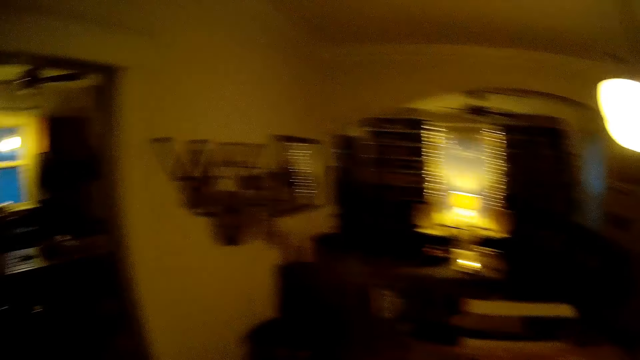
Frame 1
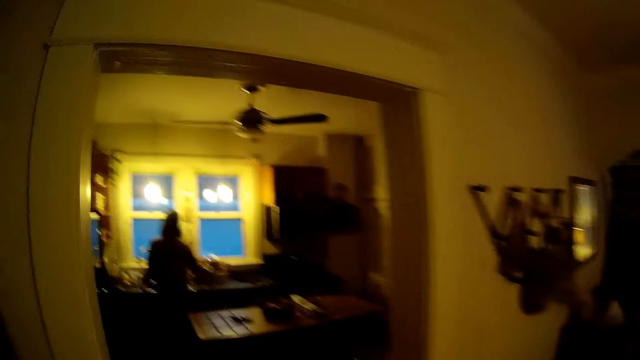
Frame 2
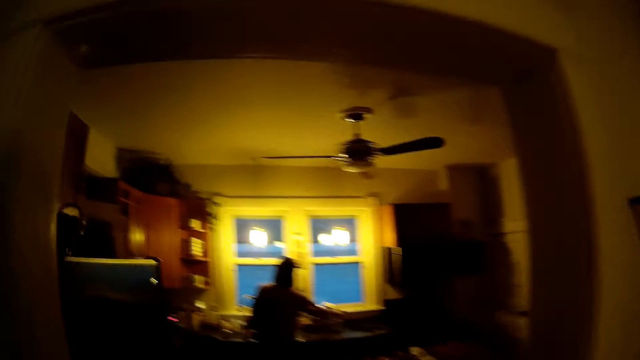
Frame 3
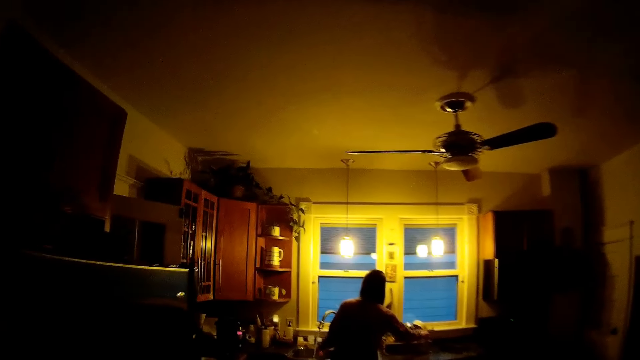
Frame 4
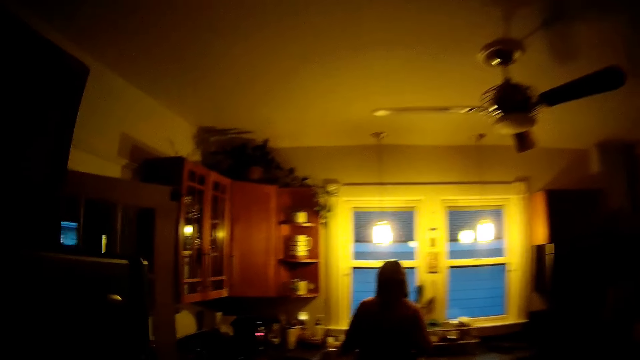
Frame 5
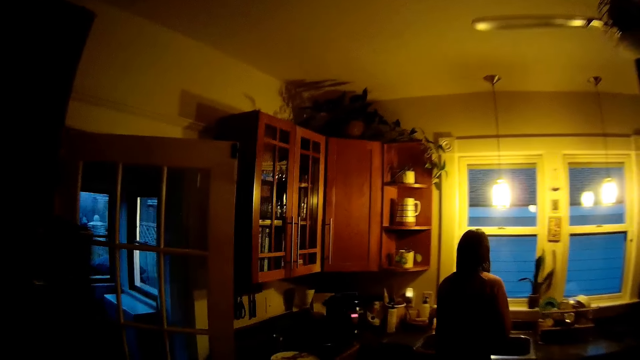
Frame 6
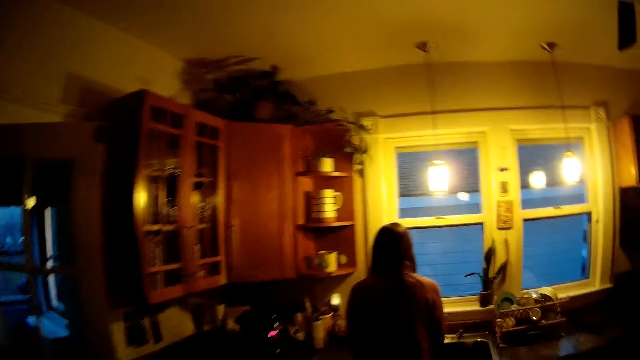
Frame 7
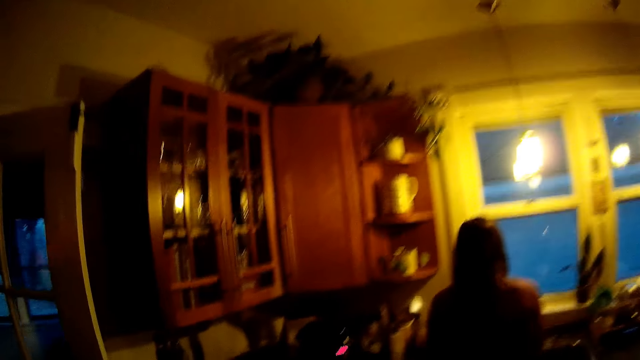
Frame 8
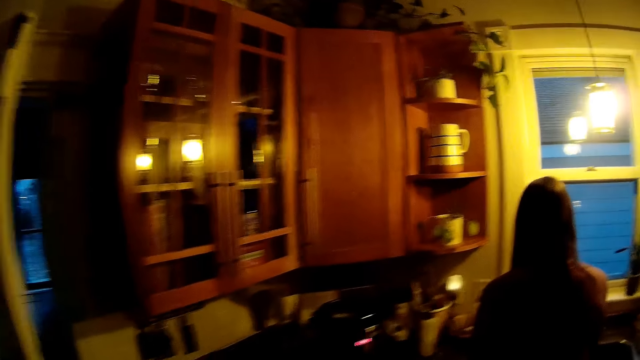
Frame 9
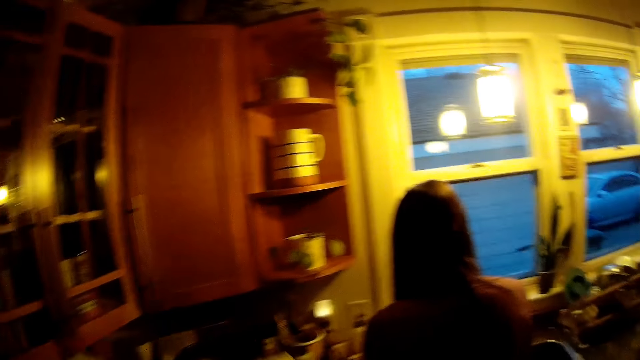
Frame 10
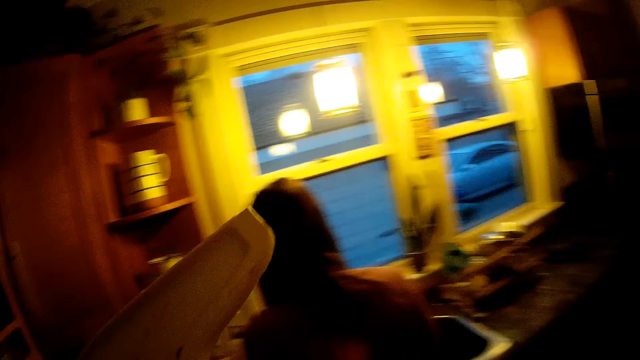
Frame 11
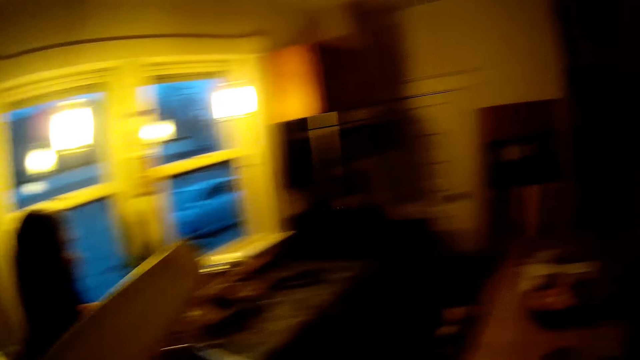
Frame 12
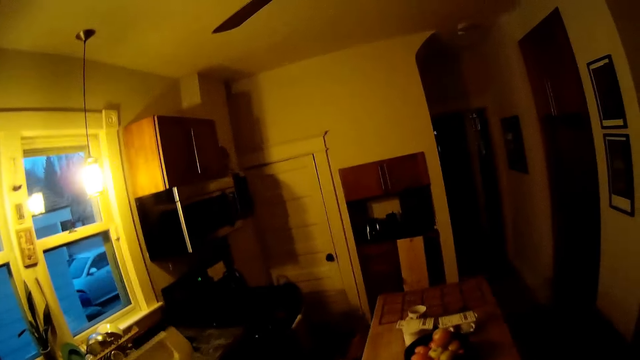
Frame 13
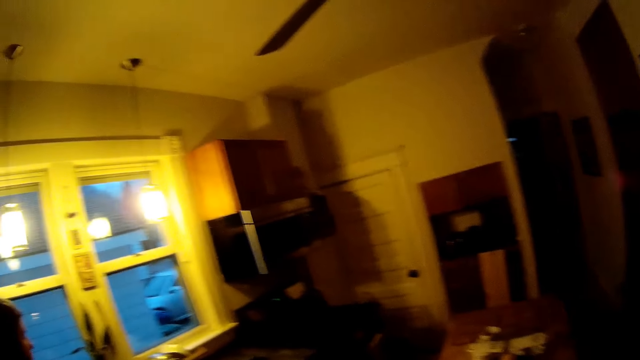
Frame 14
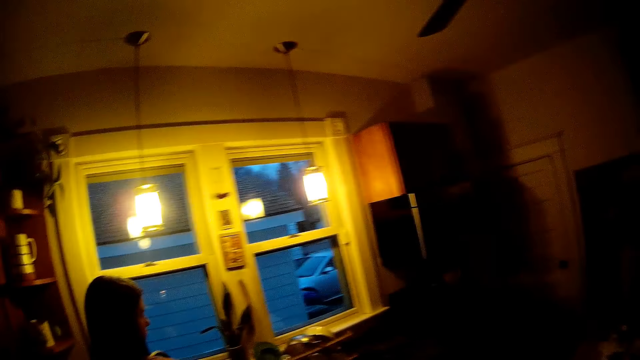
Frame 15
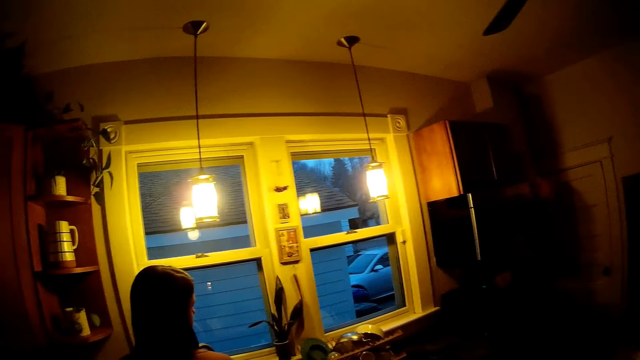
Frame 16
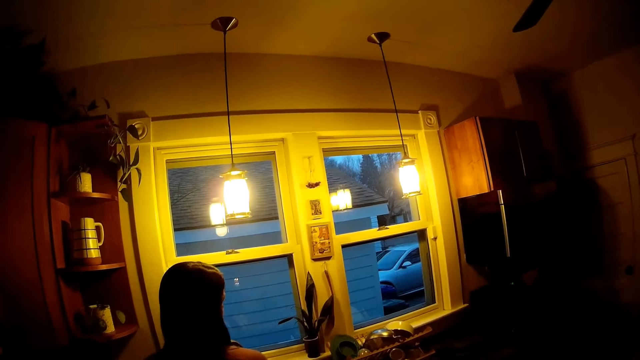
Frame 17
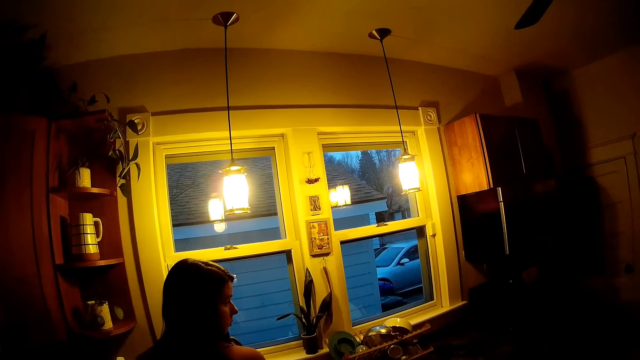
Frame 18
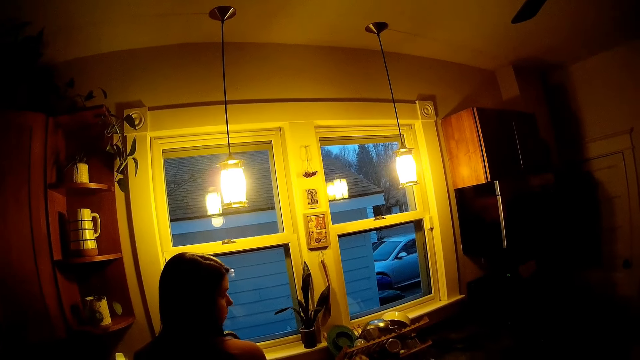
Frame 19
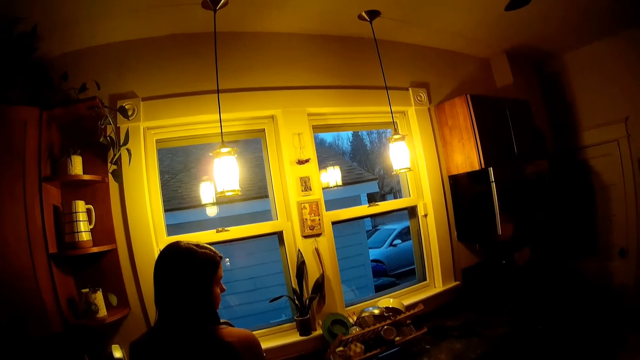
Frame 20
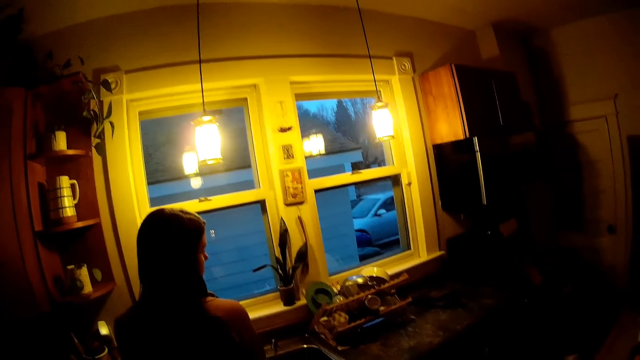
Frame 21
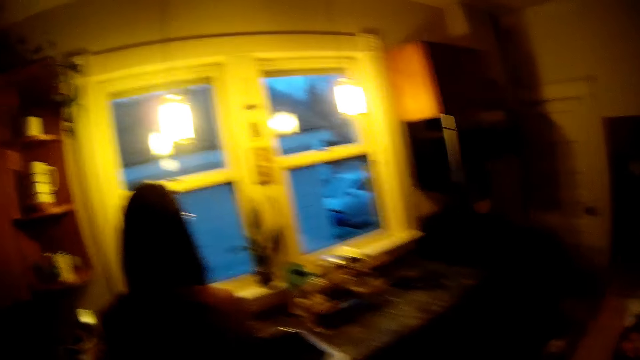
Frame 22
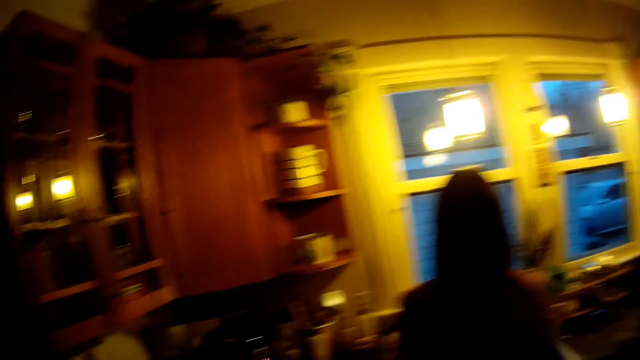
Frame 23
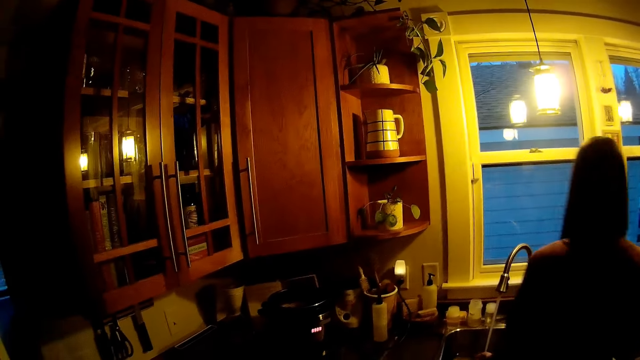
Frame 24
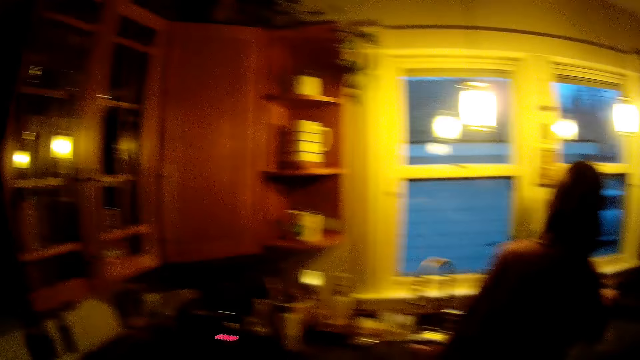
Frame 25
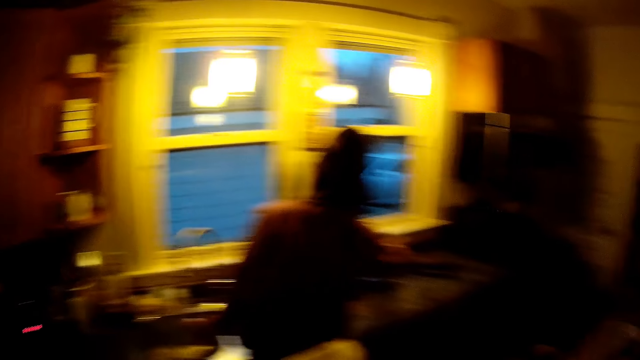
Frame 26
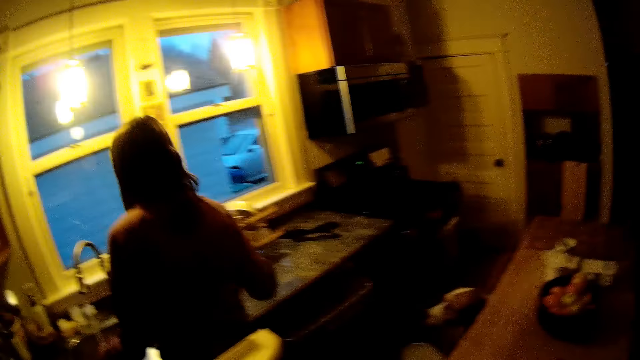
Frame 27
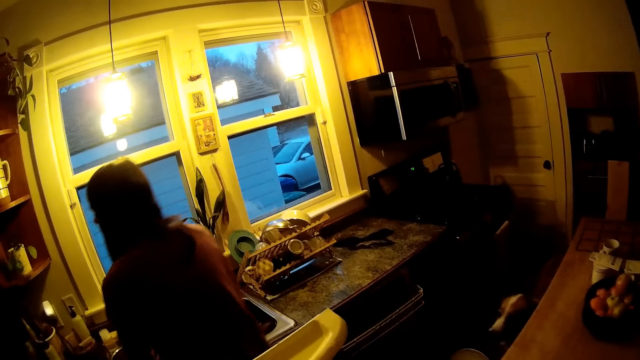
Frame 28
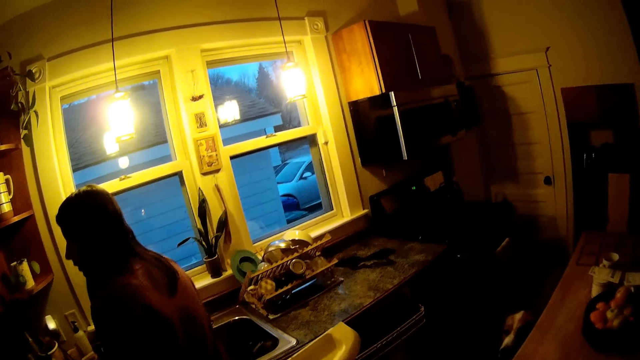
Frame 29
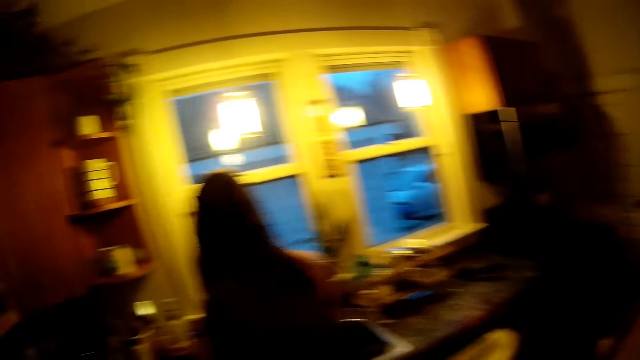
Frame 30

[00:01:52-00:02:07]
The camera wearer walks into the kitchen from the living room. A woman converses with the camera wearer. The woman nods the head and puts a plate in the dish rack with her right hand.

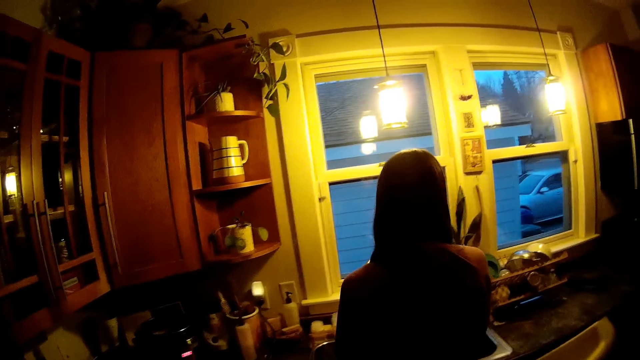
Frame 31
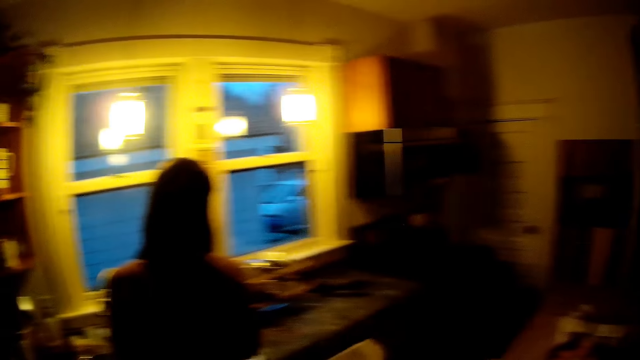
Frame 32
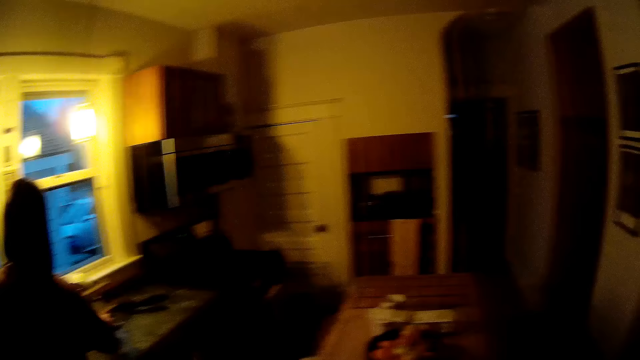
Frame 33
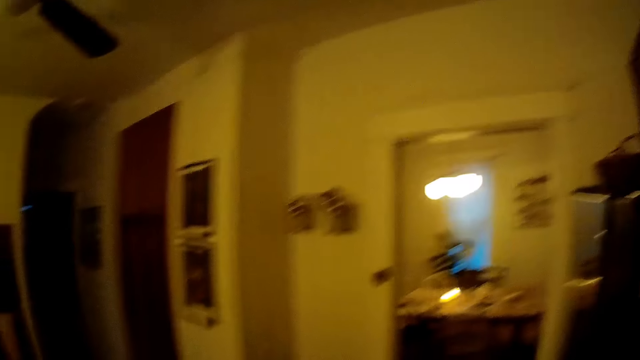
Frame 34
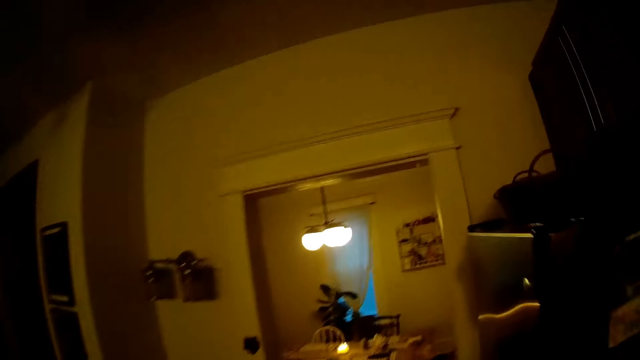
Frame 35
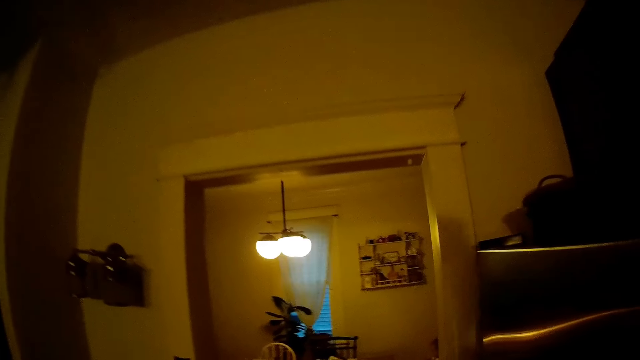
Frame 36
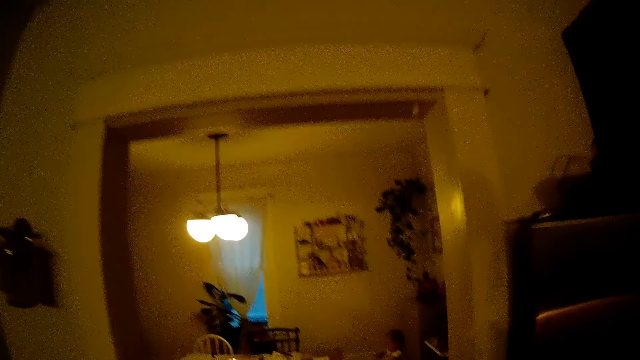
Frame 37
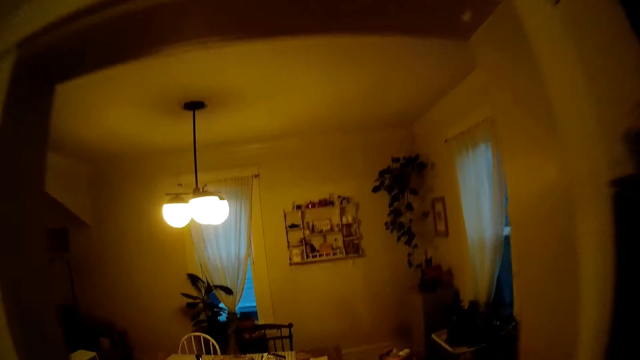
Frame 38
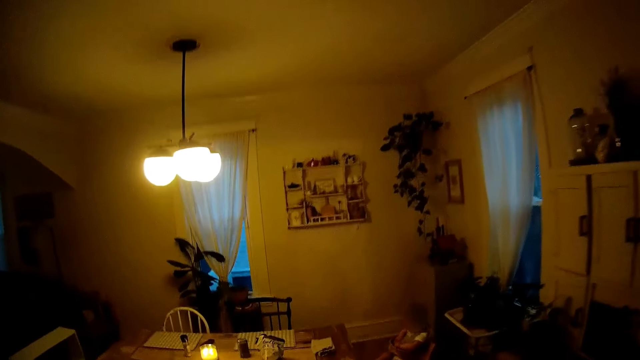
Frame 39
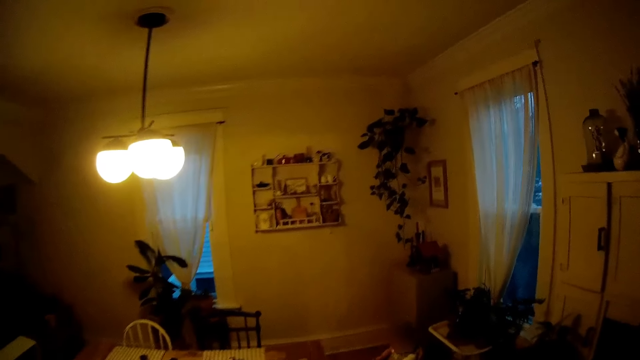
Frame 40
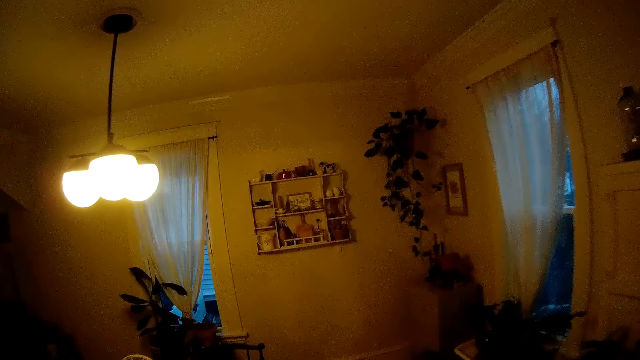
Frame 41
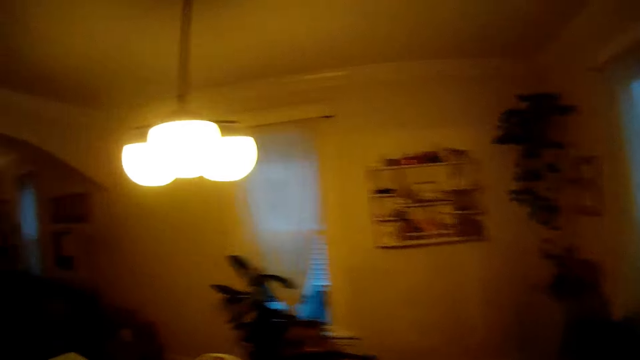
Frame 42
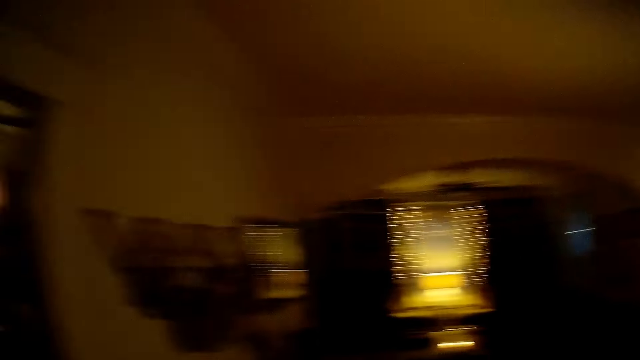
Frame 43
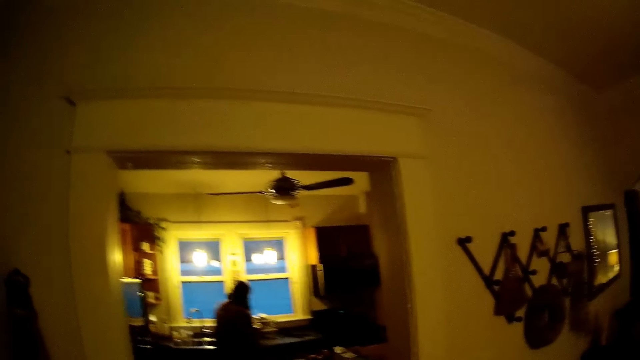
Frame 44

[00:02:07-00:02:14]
The camera wearer walks into the living room from the kitchen.
